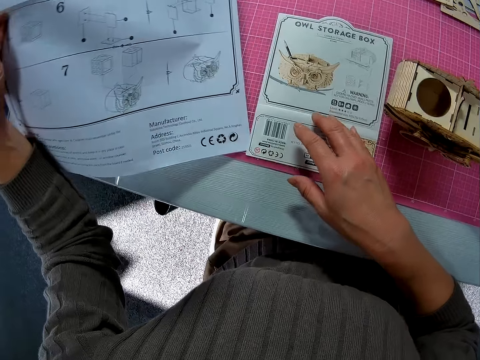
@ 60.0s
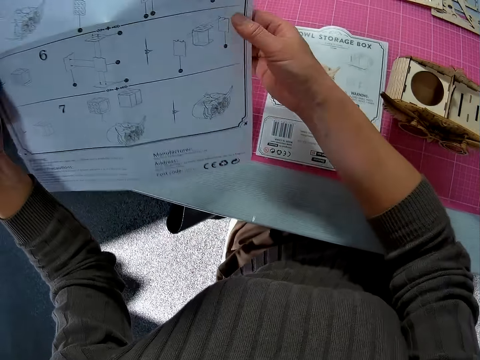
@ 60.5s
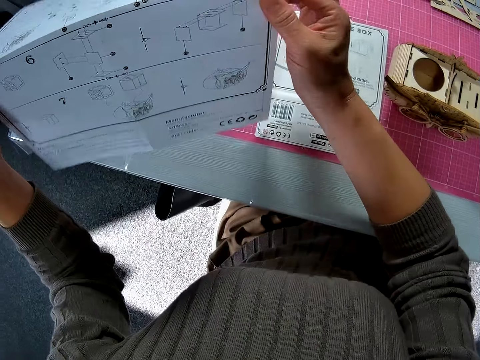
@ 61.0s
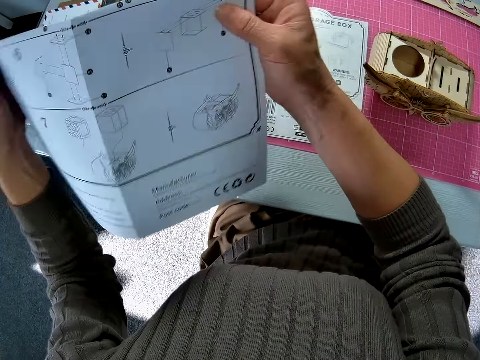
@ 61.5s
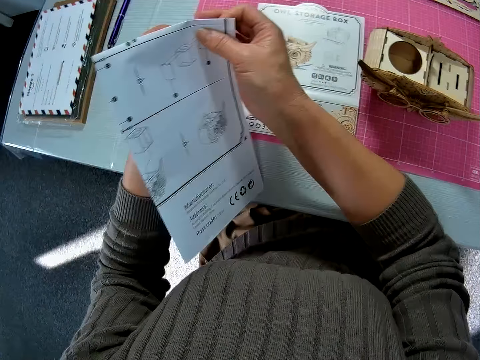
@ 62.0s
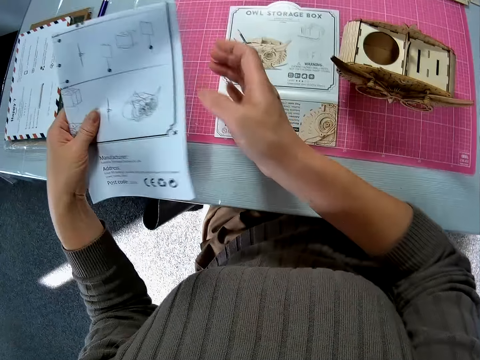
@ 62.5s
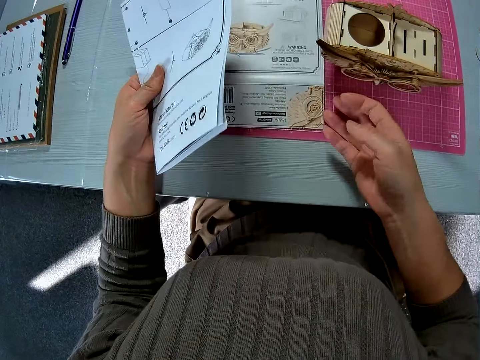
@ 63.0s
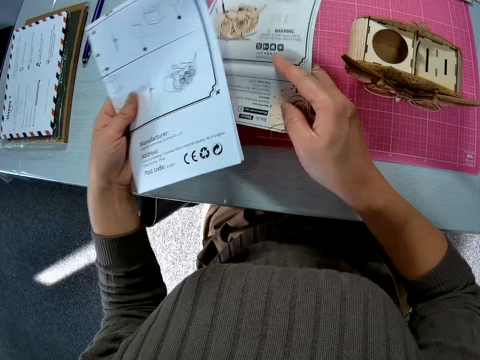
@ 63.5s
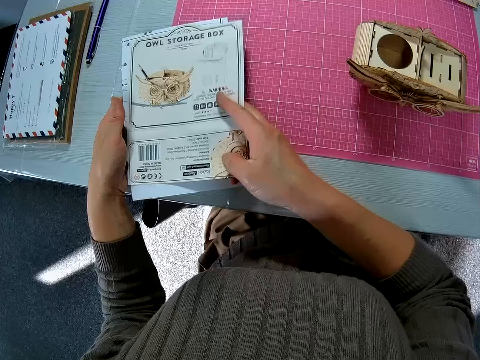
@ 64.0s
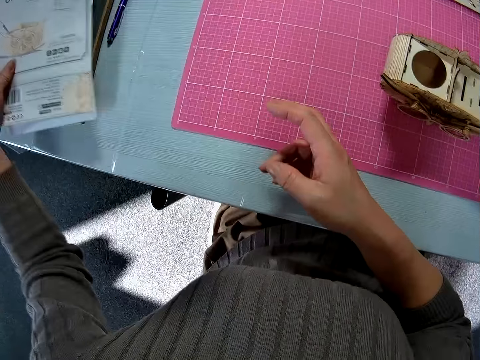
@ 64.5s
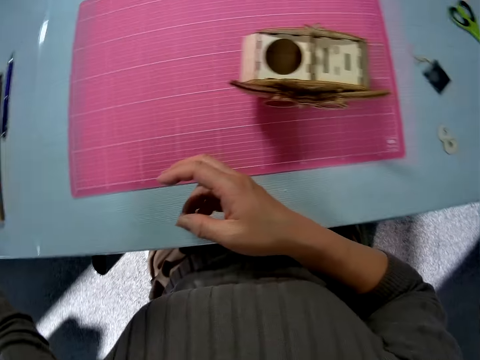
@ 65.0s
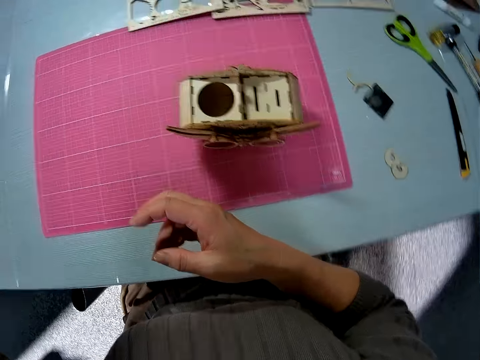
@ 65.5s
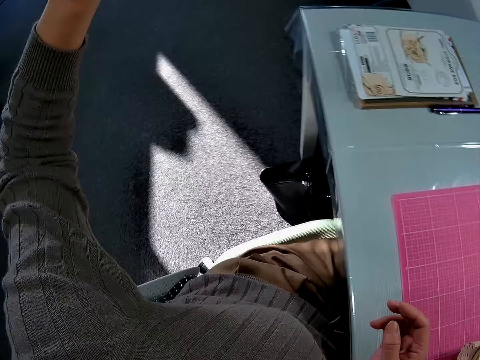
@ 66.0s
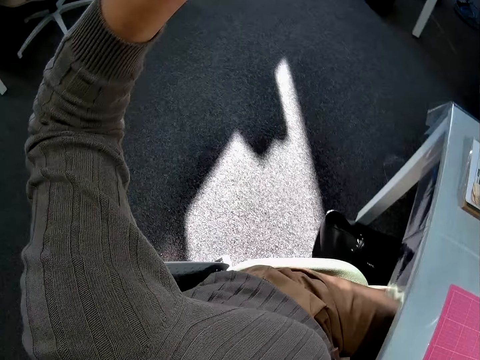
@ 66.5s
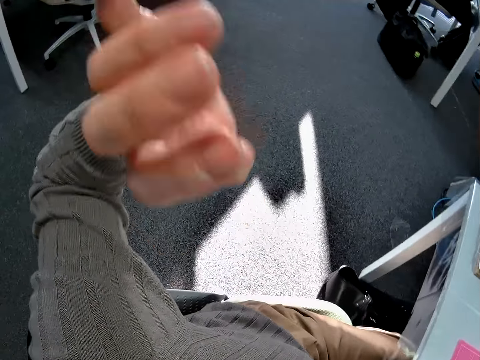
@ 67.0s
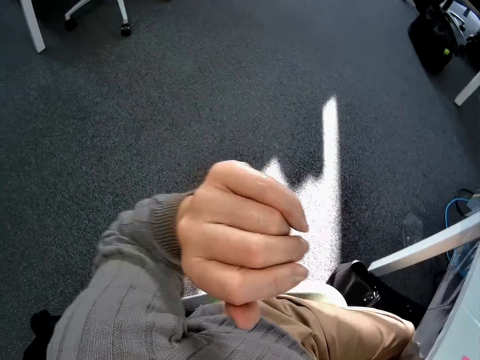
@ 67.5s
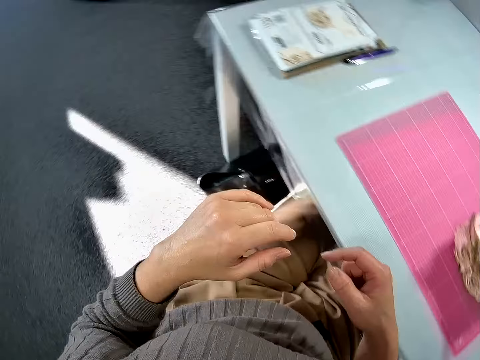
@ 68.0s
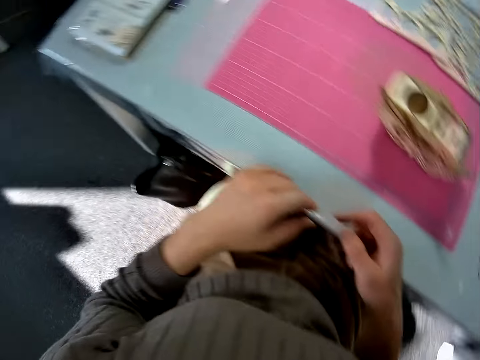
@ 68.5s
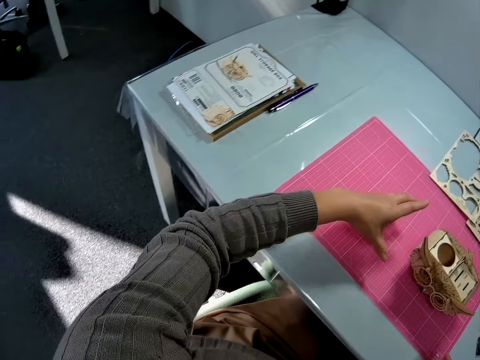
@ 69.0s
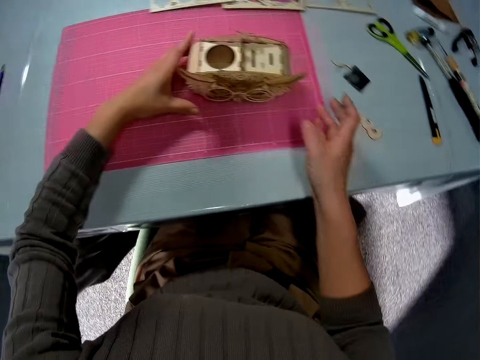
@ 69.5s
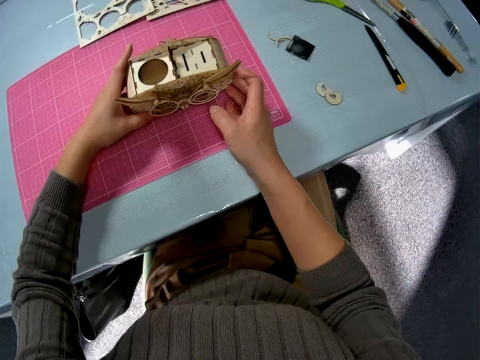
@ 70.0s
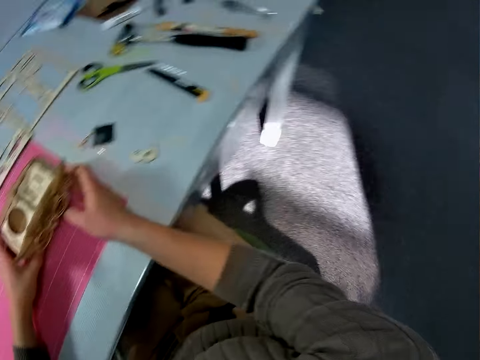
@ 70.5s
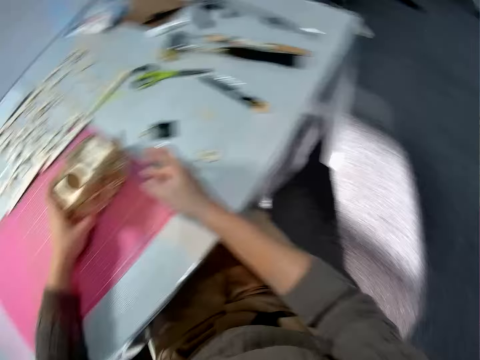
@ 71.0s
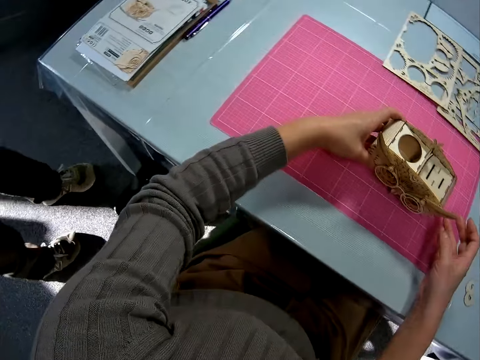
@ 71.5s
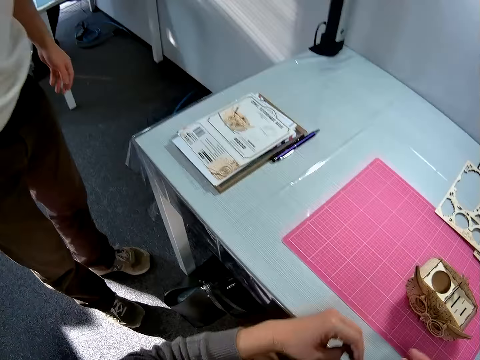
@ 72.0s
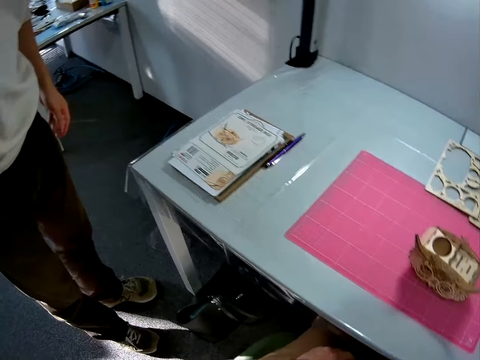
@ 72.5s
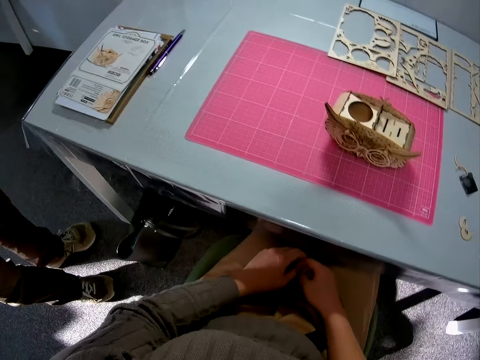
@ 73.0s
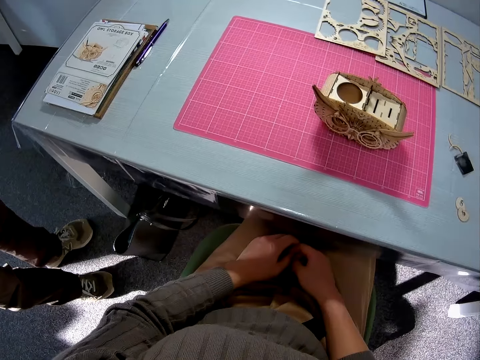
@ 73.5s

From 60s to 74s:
The camera wearer folds the instruction manual. They pick up the instruction manual on the cutting mat, place the manual on top of the folded one, join the instruction manuals together, and place the instruction manuals on a pile of papers. They call someone. They move the wooden craft slightly to the side. They adjust the owl. A person walks towards the camera wearer and stands beside the camera wearer.
